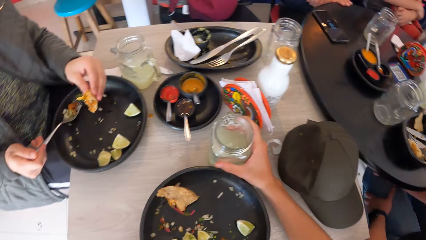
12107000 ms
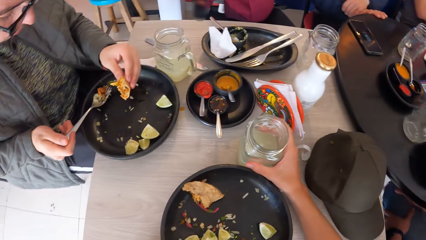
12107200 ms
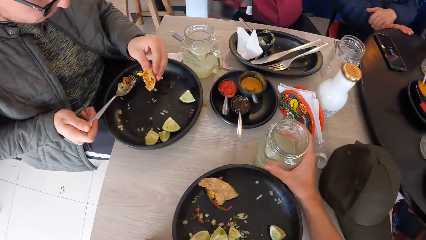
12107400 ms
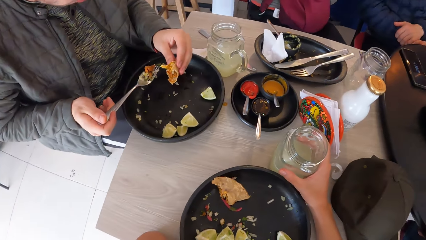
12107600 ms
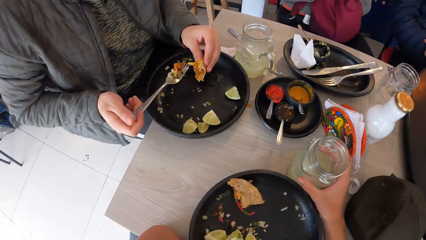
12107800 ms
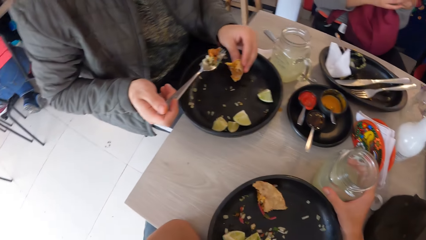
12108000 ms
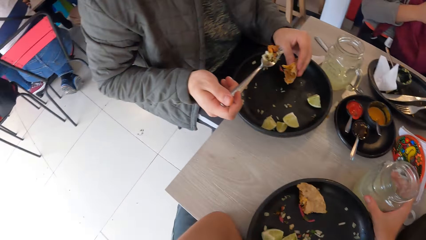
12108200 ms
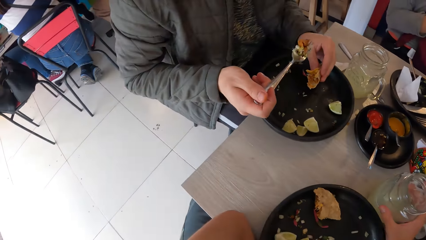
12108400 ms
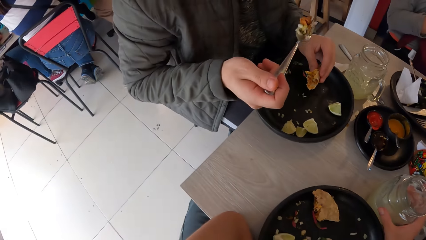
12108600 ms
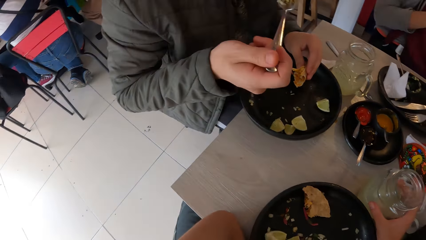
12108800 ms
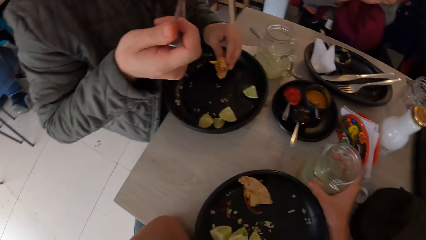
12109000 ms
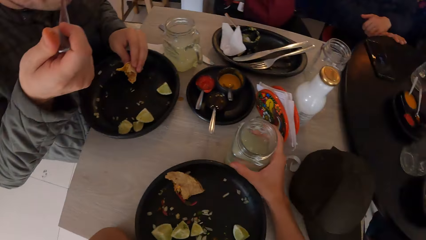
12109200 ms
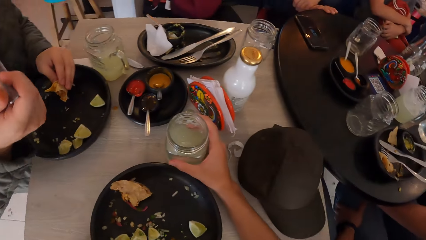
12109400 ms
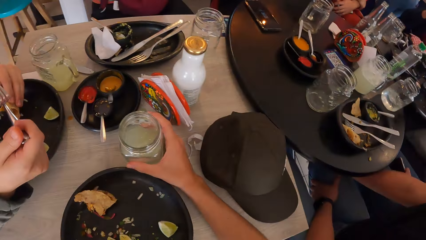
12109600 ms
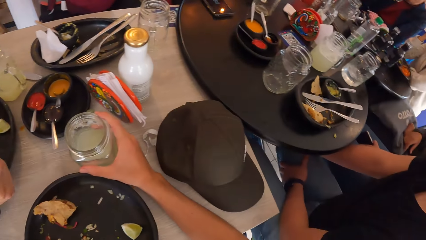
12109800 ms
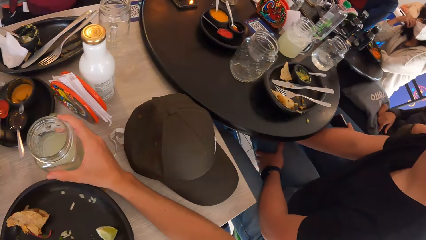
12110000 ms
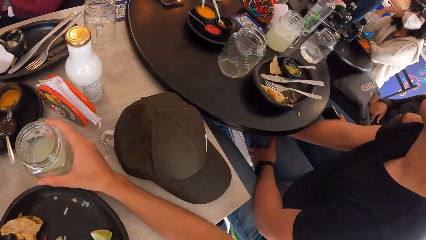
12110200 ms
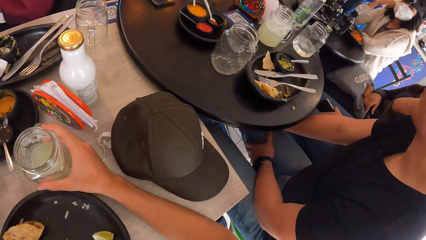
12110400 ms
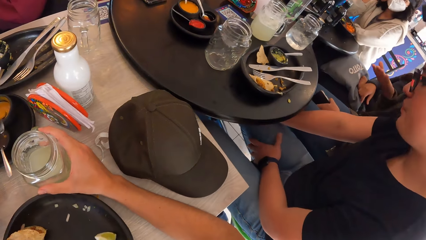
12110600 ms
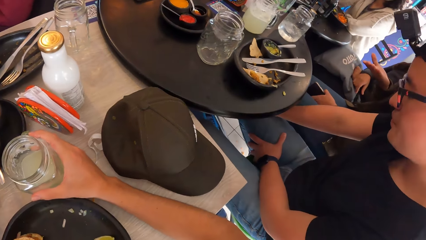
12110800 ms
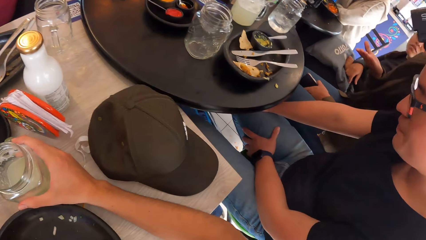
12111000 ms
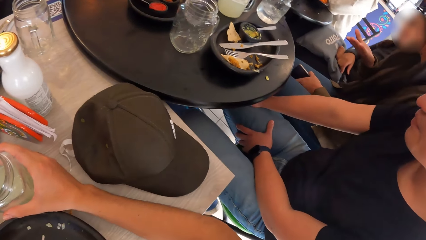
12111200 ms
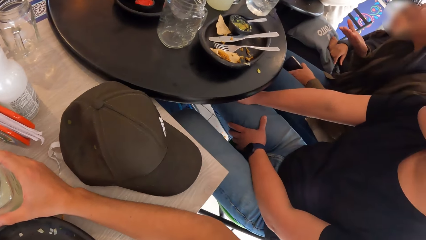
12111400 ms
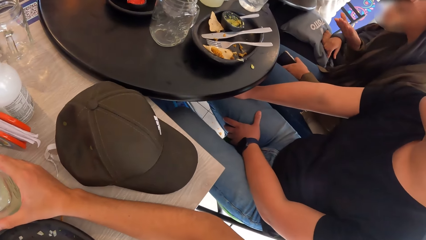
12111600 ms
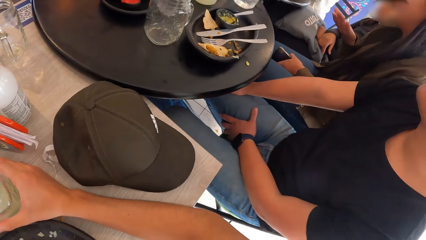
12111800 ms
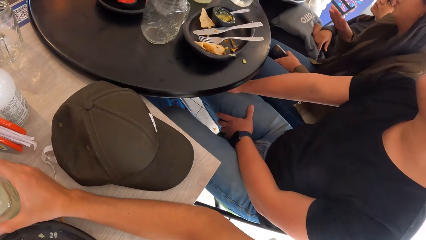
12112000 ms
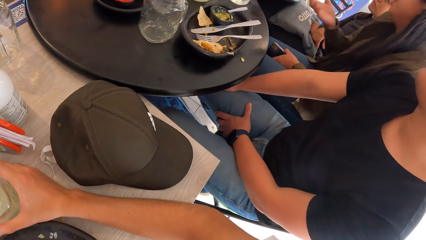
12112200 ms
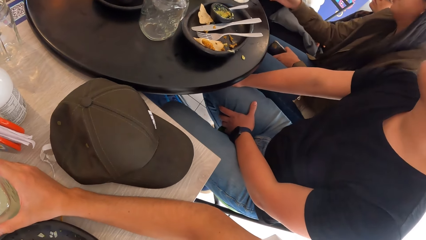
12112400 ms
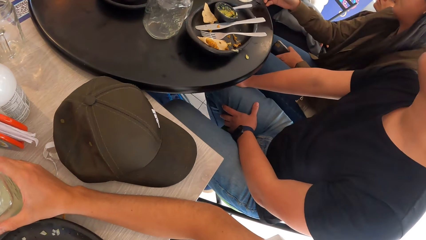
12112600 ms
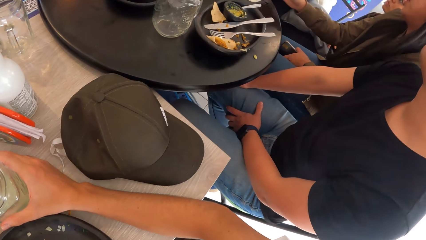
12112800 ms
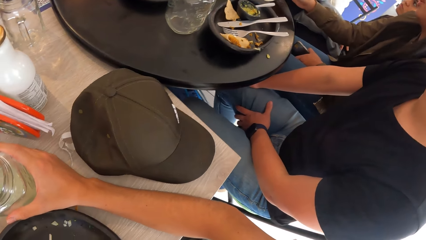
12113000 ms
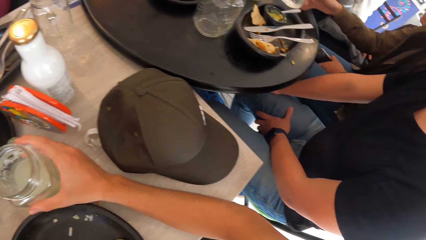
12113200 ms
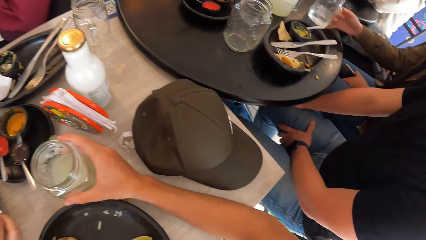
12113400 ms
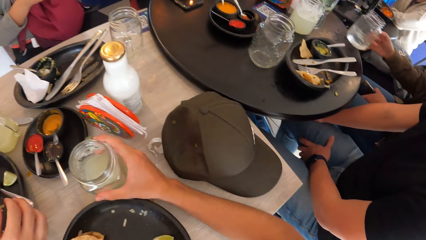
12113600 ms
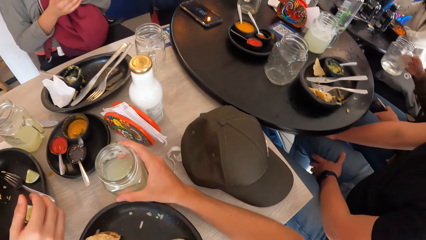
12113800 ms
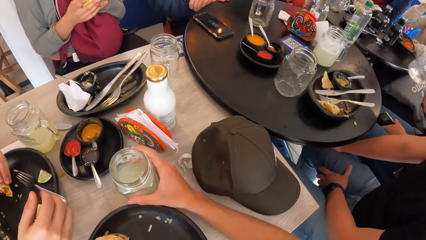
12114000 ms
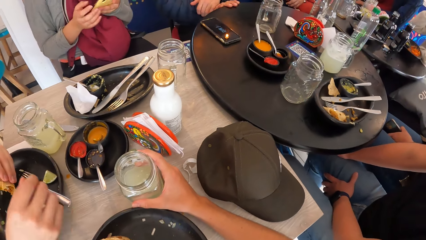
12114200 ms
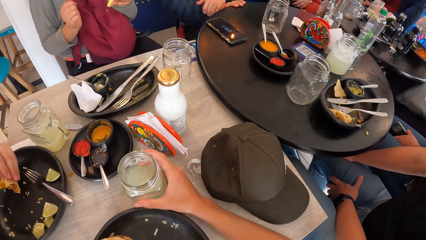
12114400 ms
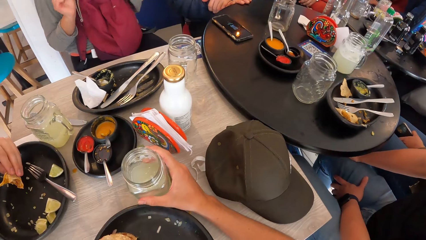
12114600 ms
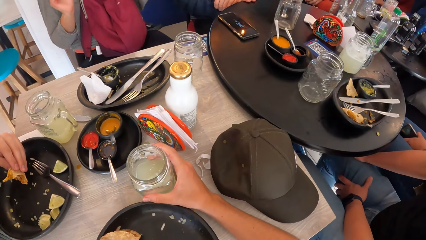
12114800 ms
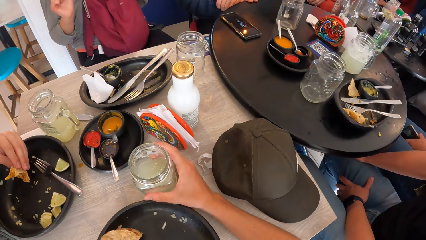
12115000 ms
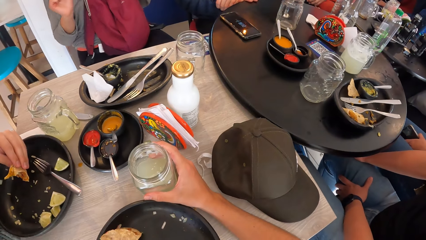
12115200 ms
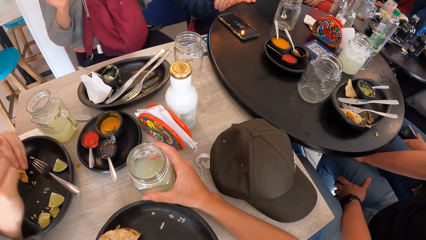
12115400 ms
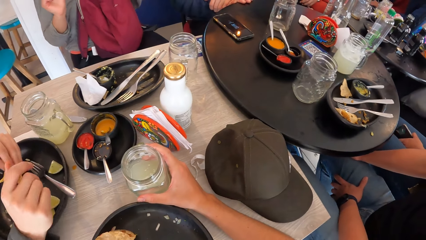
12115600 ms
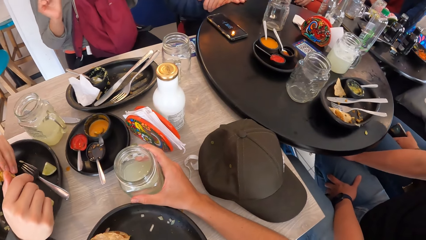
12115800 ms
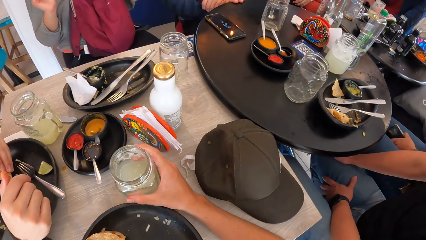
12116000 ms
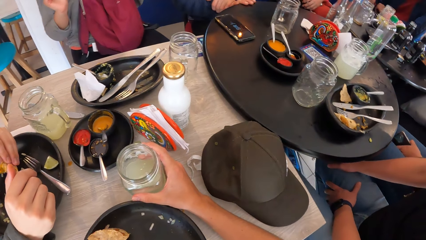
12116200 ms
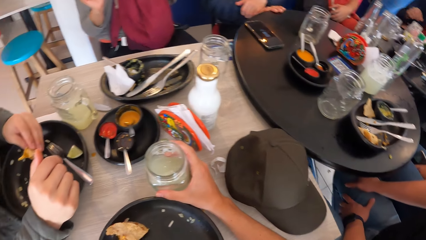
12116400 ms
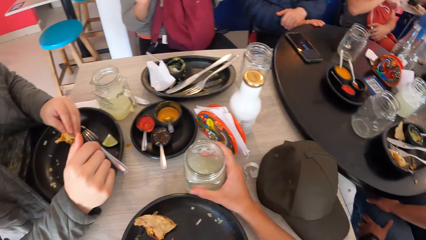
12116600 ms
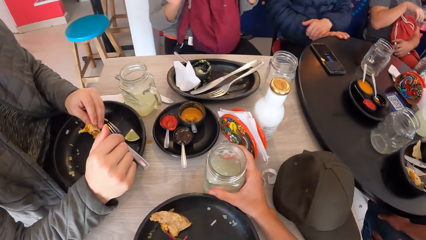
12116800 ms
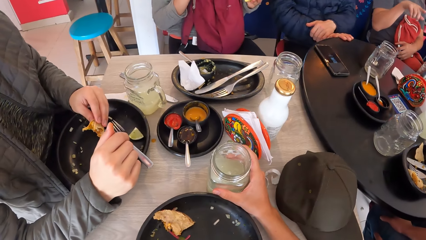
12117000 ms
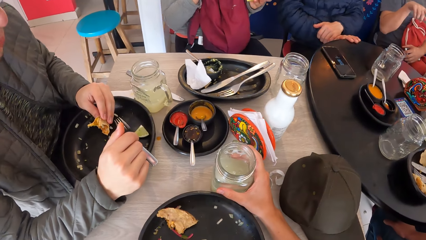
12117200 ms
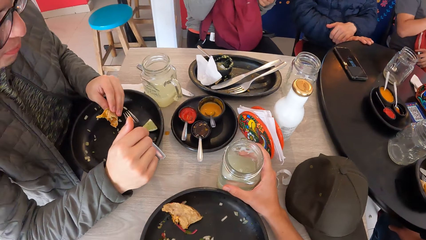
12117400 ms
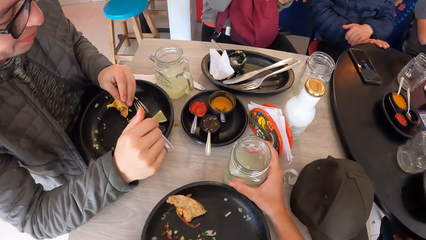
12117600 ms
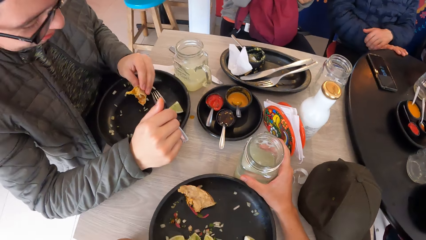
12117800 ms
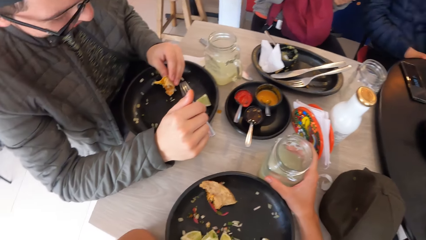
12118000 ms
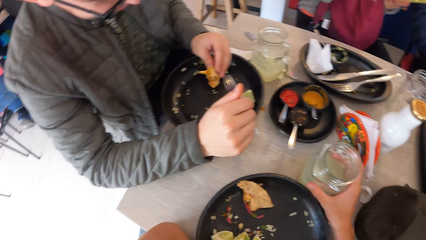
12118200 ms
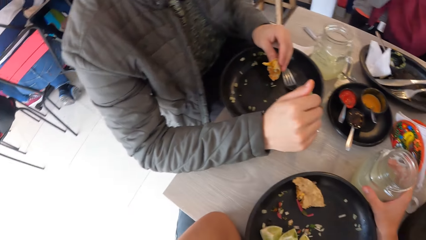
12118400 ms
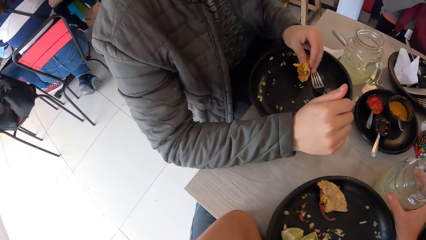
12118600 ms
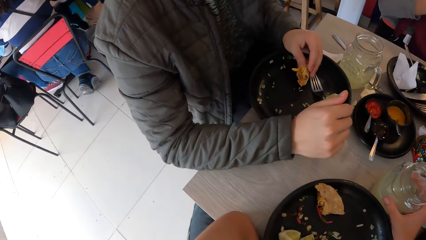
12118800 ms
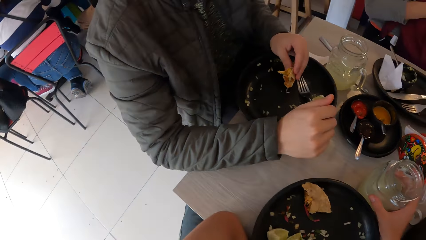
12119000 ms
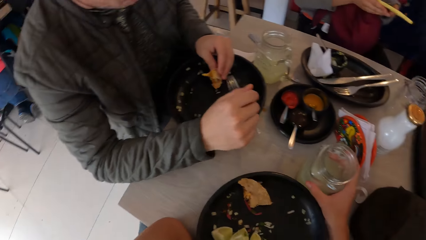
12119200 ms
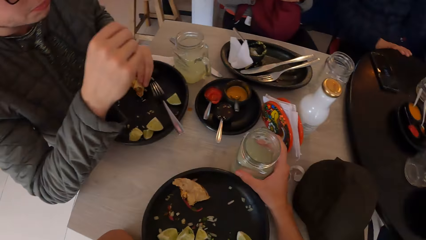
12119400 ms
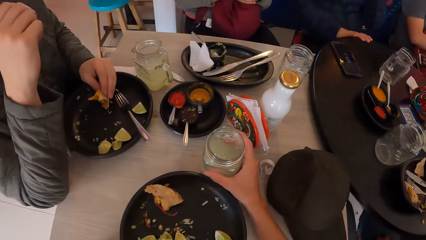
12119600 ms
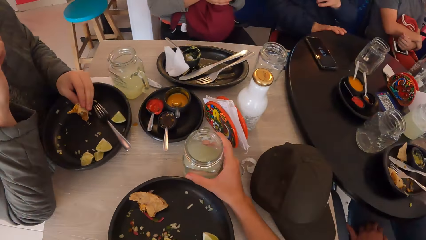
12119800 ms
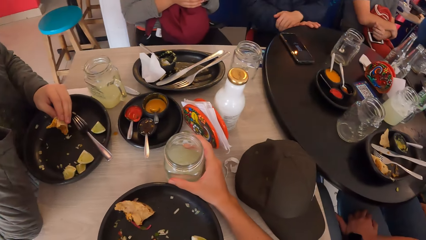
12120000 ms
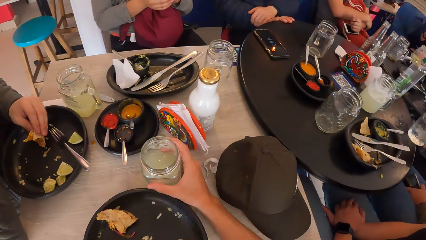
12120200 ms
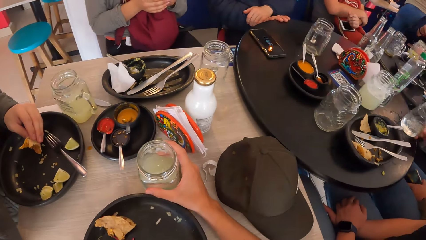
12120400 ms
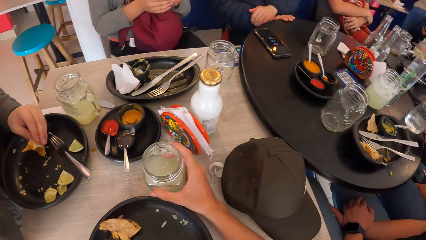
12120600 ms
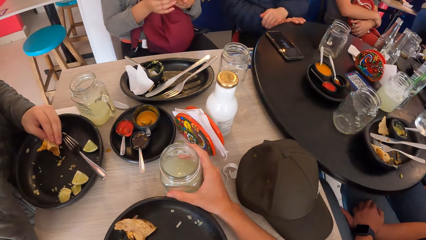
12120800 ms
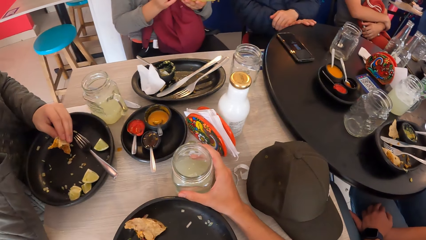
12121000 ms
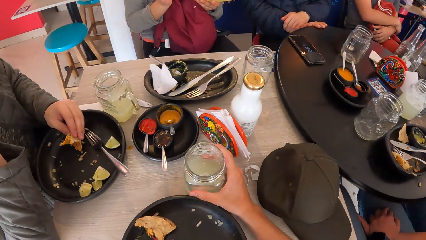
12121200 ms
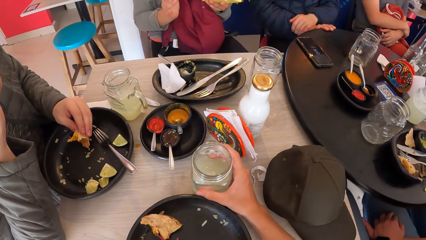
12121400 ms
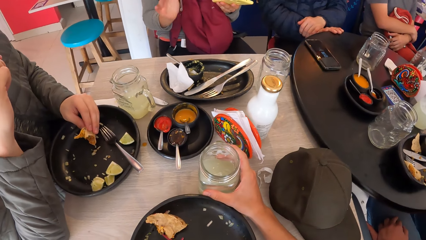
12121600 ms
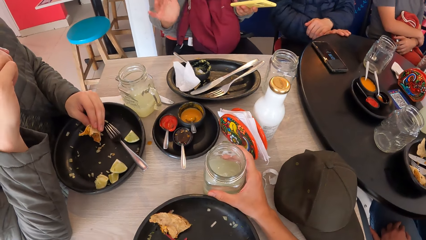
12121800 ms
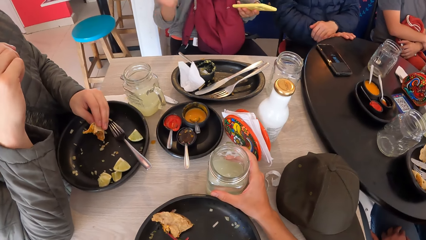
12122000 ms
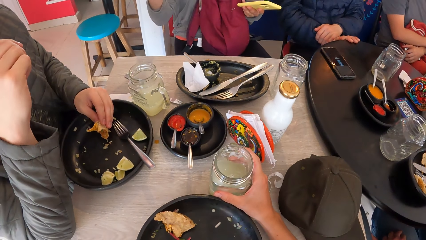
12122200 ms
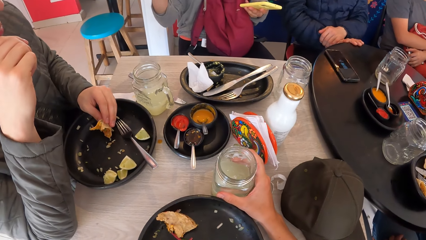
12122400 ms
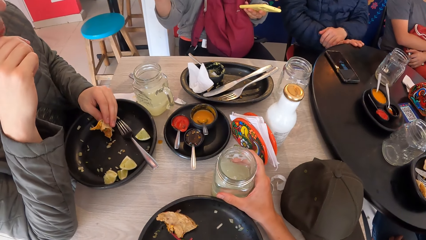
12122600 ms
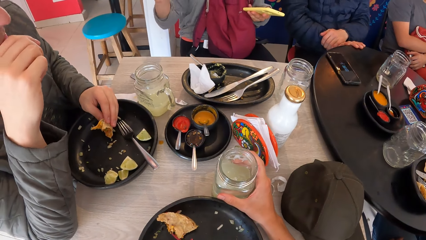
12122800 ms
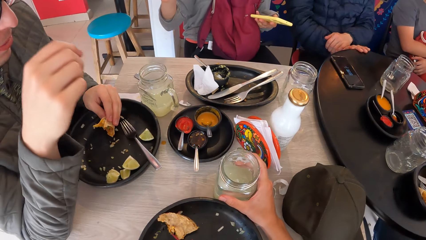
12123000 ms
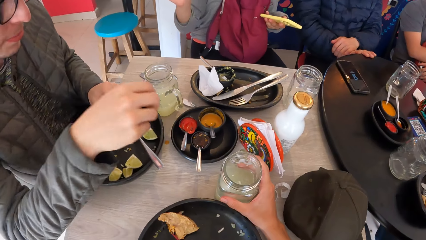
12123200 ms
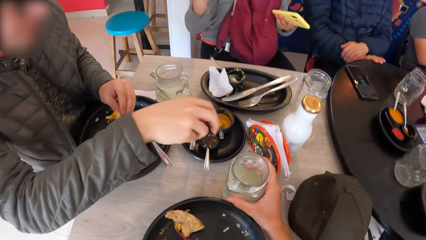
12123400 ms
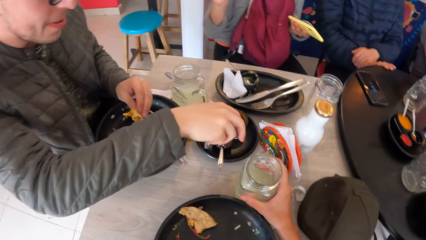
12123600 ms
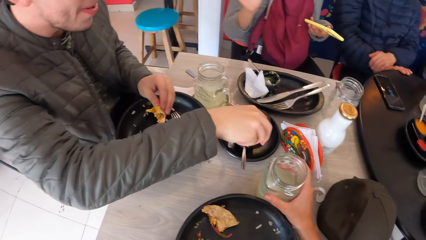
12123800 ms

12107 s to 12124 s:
A man lifts a fork with sandwich veggies to his mouth. The man eats the filling on the fork in his right hand. The camera wearer stares round in the room. A woman operates the phone with her left hand and dances on her seat. The man holds a sandwich piece in his hand.
